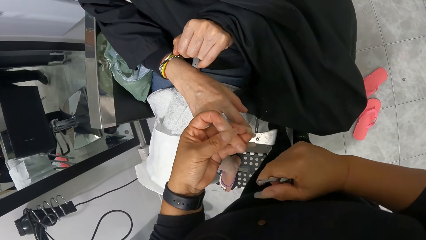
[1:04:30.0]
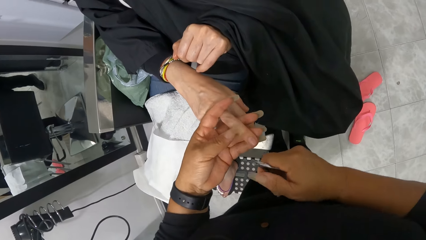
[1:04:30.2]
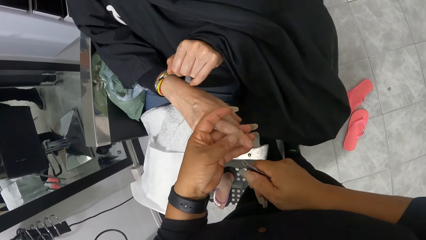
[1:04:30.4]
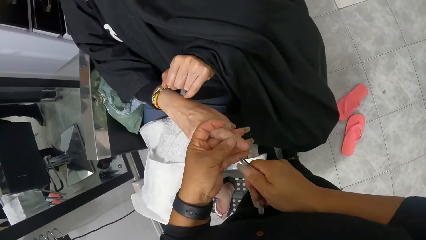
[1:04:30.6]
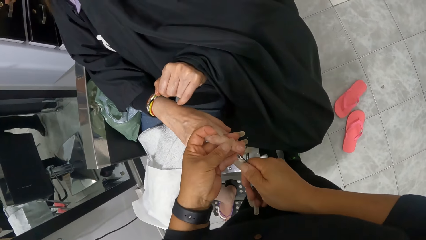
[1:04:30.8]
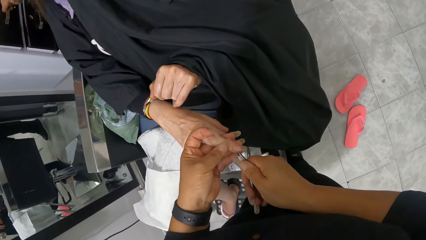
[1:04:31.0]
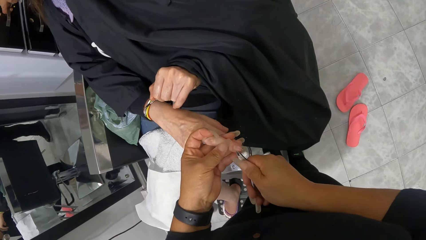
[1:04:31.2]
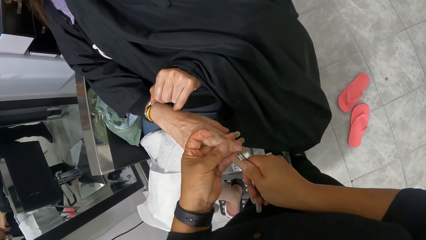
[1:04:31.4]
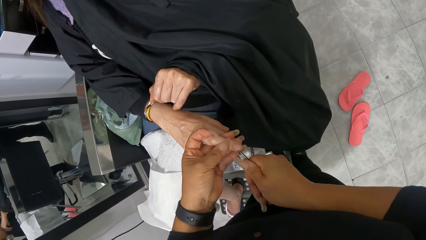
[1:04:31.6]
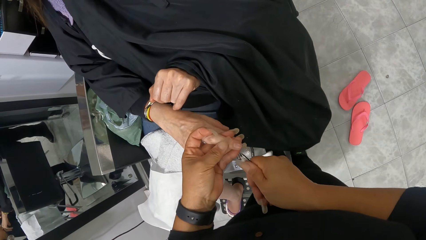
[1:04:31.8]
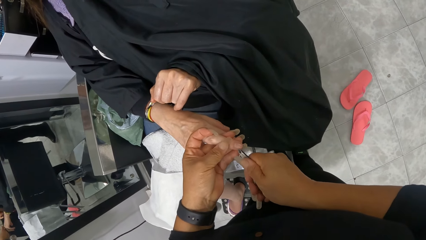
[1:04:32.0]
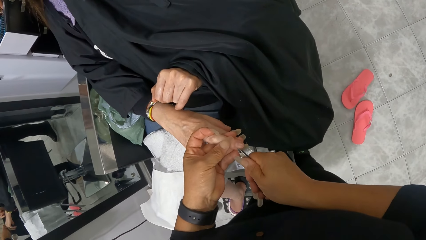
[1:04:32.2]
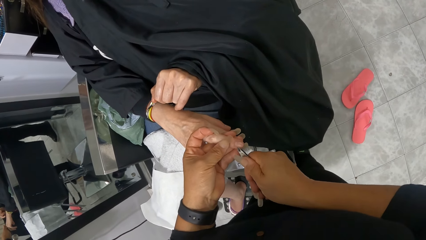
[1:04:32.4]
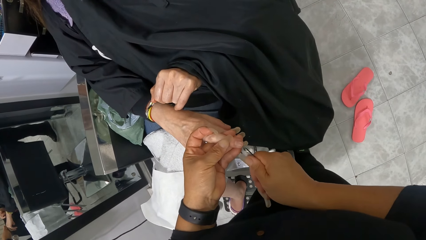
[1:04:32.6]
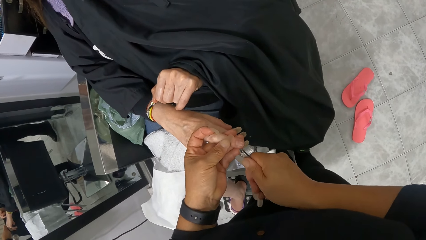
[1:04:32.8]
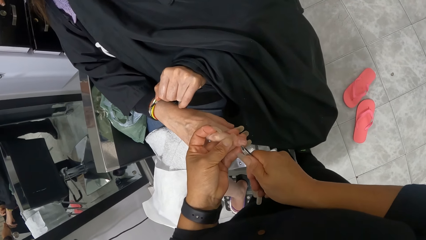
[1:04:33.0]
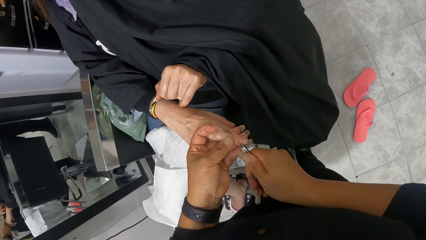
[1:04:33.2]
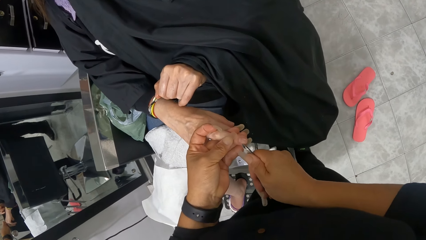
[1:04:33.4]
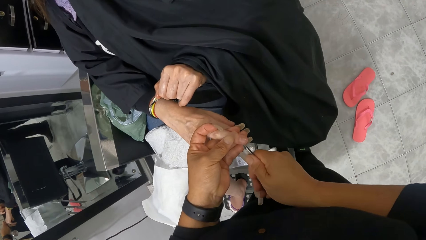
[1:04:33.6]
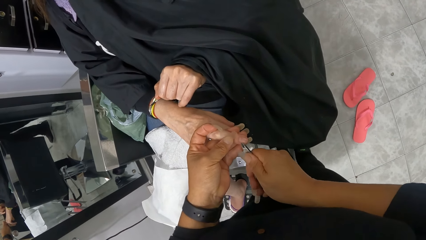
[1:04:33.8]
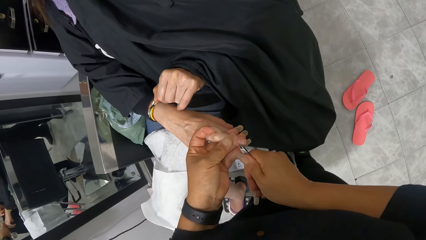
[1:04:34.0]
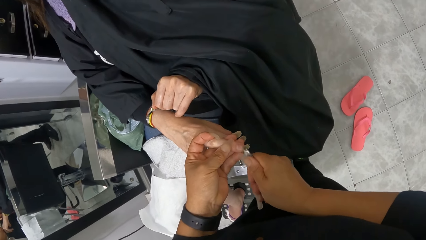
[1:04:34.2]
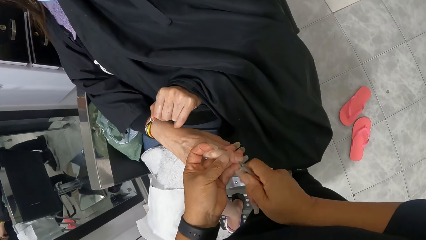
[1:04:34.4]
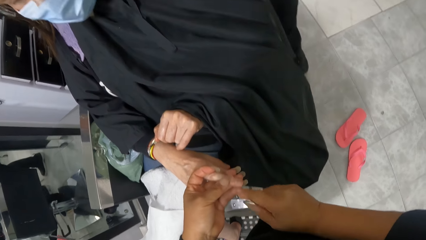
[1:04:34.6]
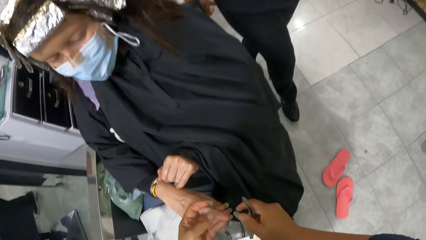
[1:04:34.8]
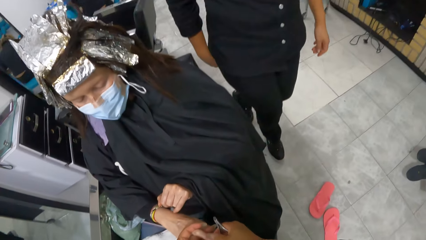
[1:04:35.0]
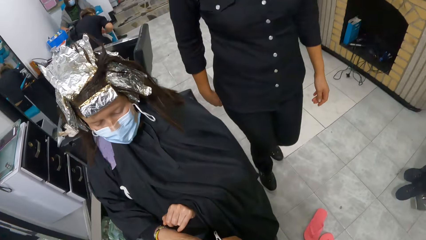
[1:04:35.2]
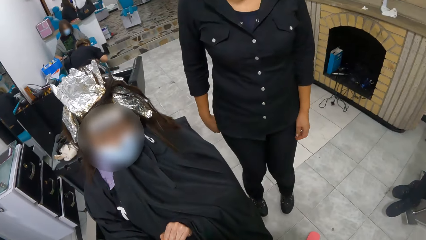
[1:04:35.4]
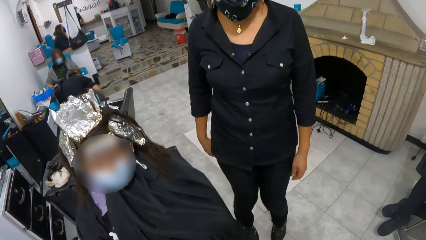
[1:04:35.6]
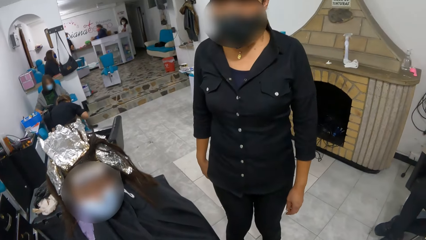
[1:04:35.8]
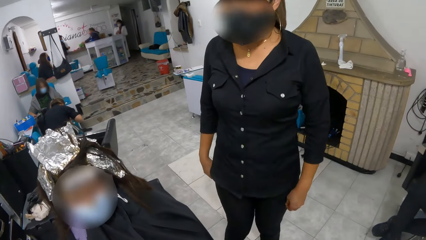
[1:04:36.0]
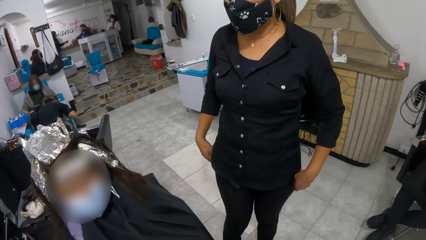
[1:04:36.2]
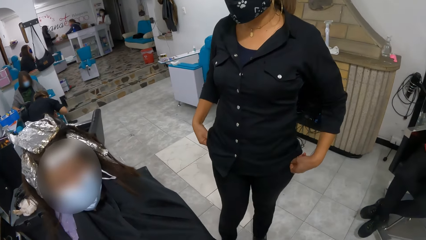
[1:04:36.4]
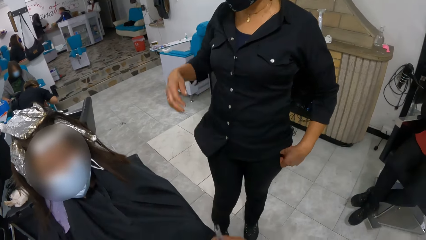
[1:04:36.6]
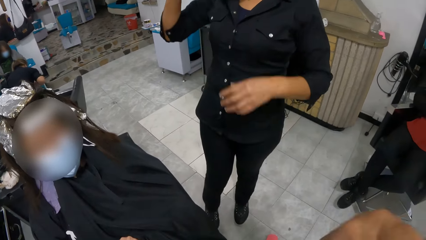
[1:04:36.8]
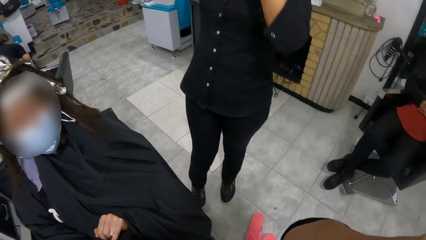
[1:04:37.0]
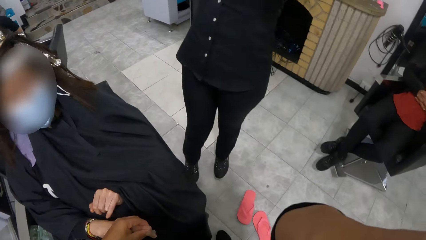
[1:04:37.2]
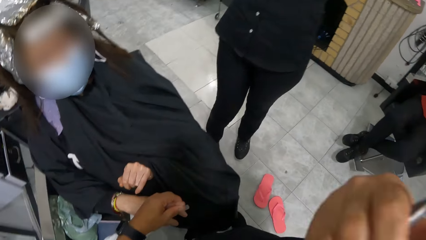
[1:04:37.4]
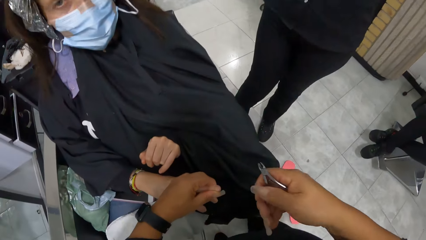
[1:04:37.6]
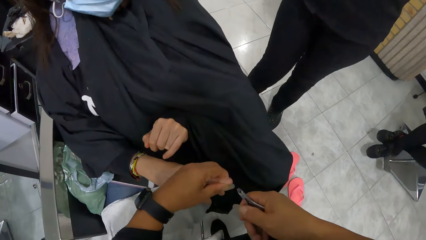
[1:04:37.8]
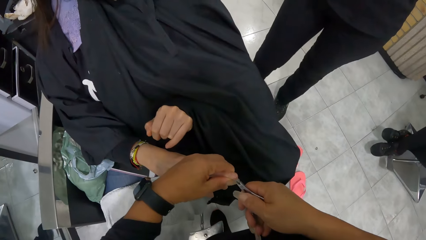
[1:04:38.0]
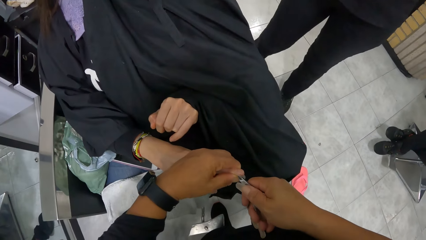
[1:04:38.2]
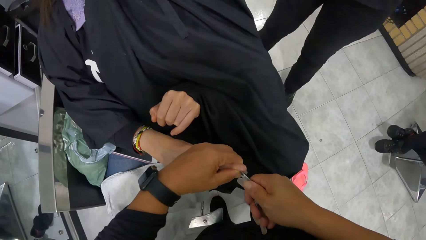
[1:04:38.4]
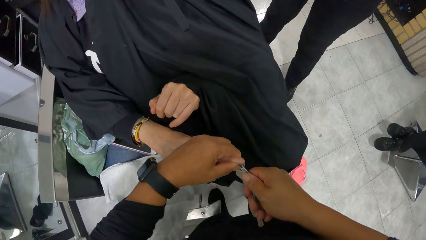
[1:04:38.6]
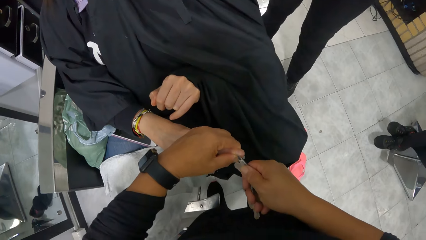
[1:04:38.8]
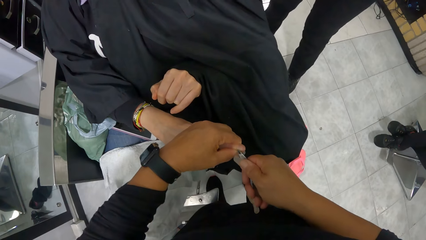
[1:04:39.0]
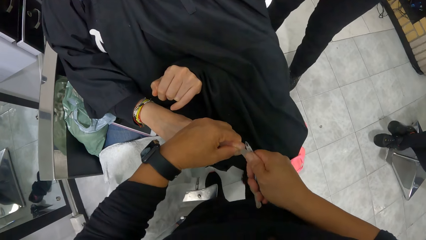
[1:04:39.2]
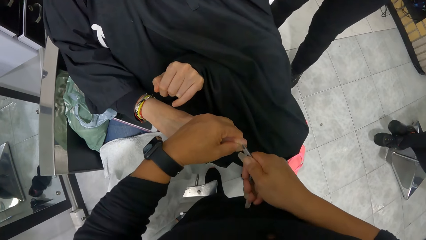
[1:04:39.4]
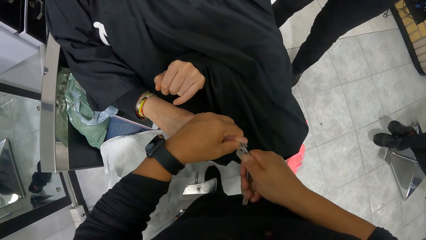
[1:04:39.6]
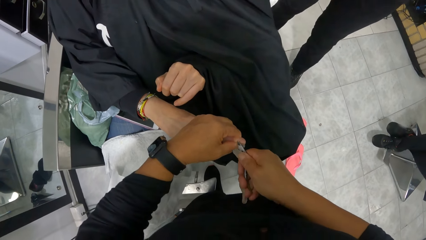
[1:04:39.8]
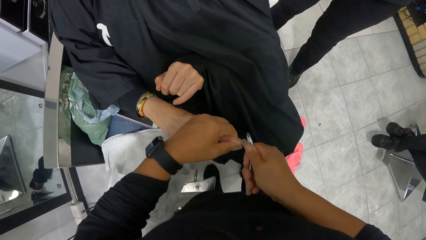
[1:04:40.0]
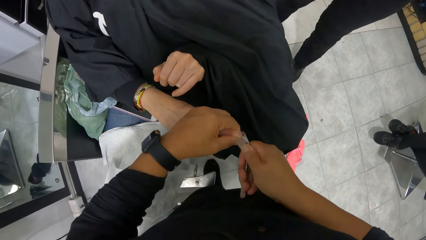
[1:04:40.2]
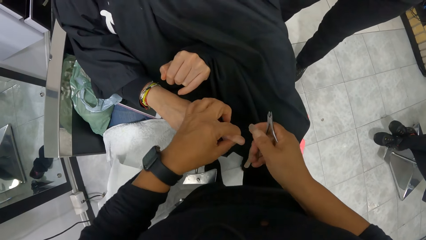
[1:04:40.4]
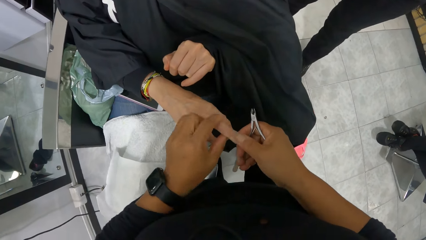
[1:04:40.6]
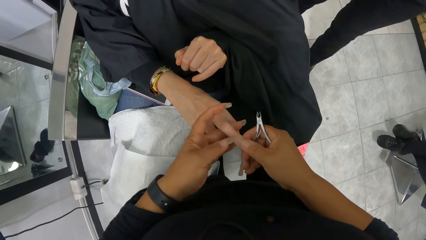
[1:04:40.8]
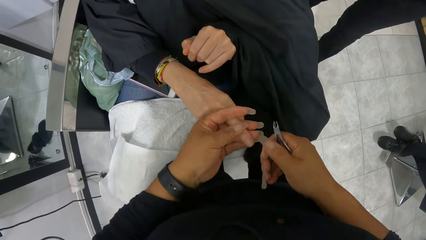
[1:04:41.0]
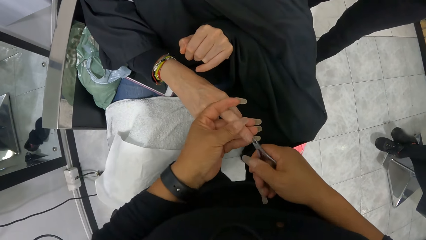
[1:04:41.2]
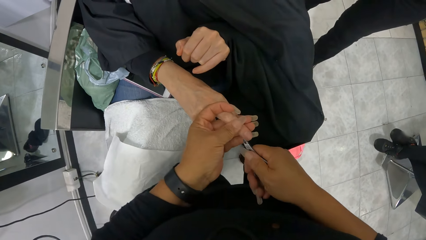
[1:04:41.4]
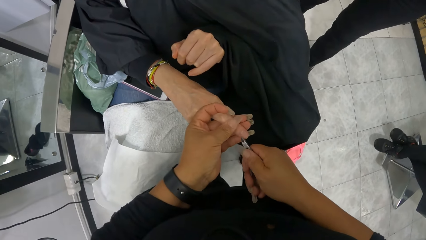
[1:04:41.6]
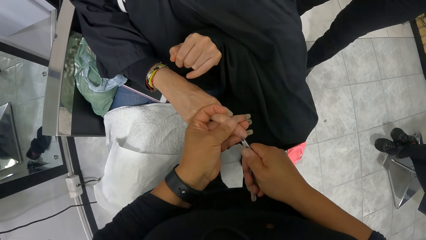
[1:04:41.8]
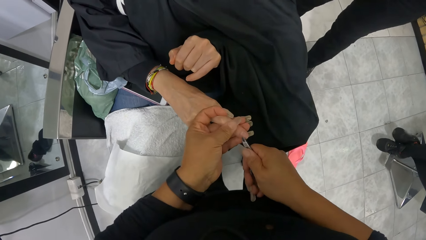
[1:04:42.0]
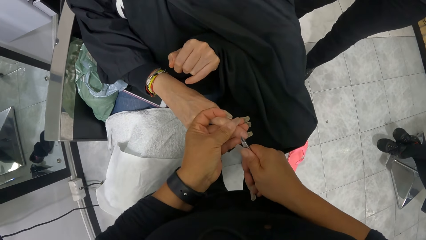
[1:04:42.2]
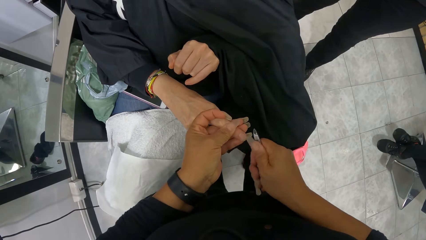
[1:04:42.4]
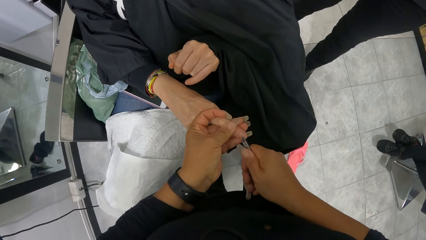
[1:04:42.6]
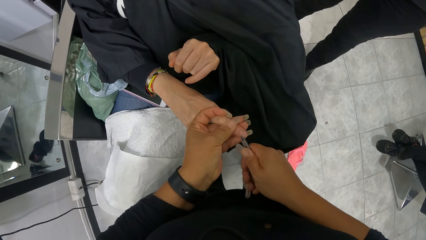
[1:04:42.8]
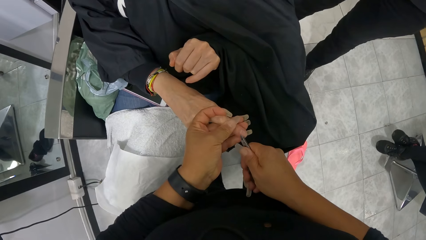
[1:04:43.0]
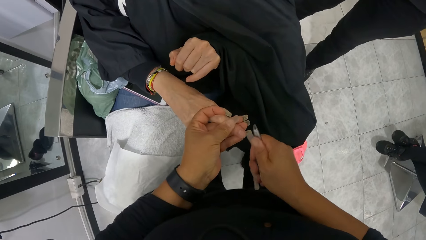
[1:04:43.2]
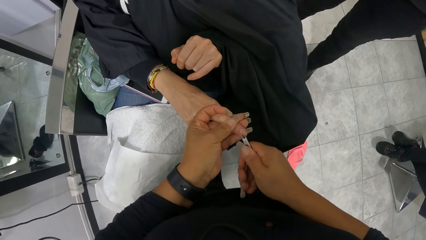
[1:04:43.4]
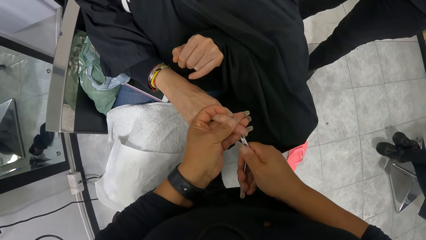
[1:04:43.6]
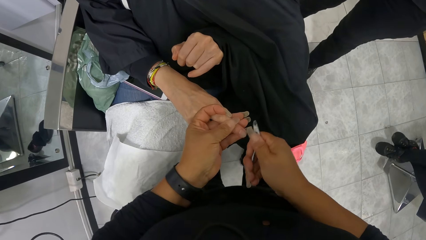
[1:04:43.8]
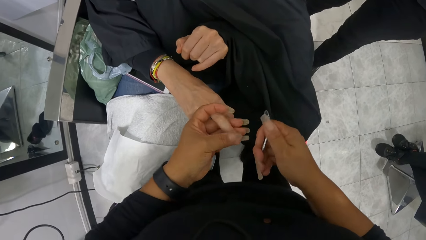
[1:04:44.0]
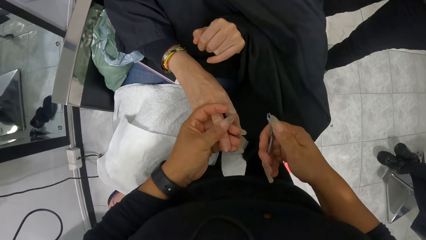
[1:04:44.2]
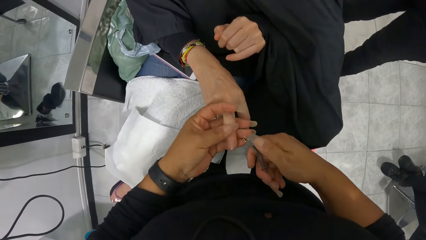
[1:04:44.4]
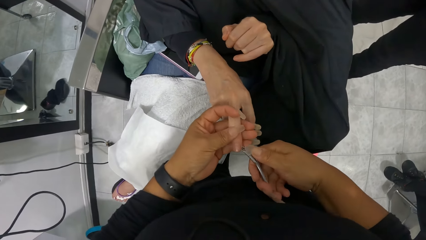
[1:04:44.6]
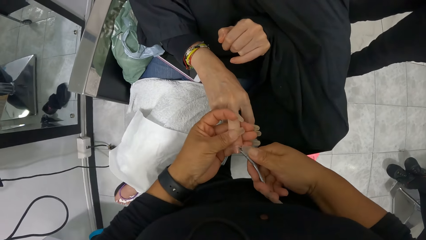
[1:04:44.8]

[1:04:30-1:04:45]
A woman opens a cabinet drawer with her right hand. The camera wearer wipes the right middle finger nail of another woman in her left hand with her right hand. She adjusts a camera on her head with her right hand. The first woman adjusts her hair with both hands. The camera wearer cuts the right middle finger nail of the other woman in her left hand with the nail cutter in her right hand.
